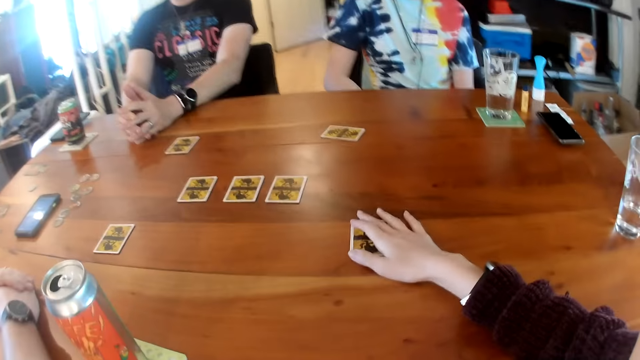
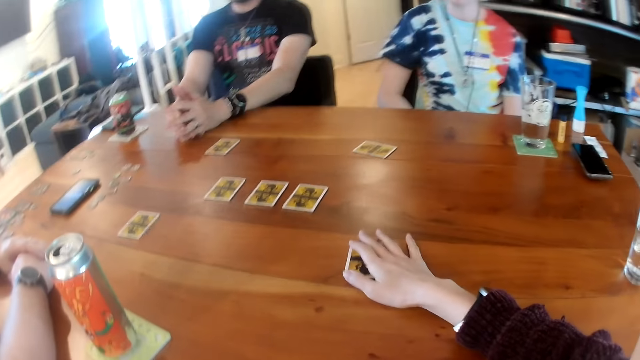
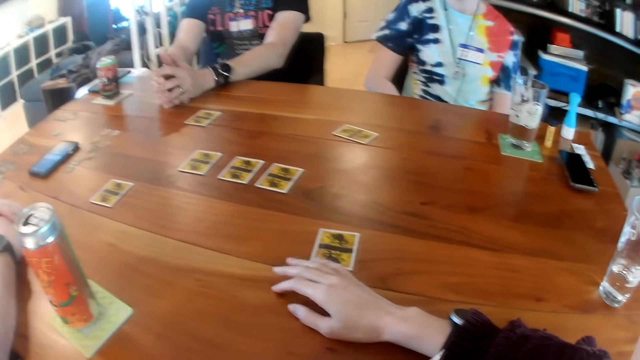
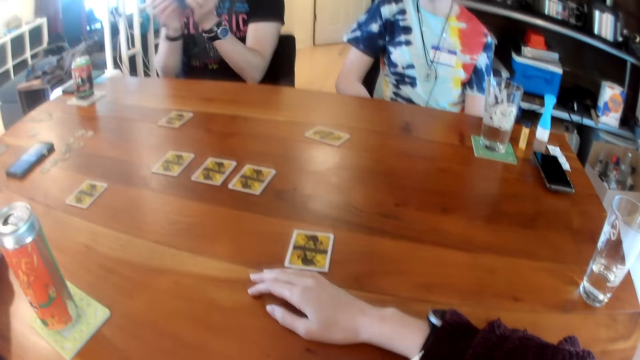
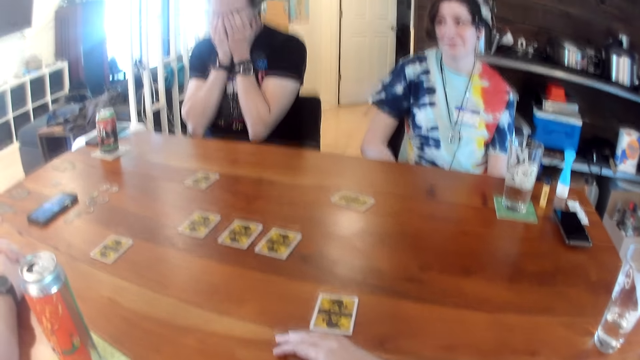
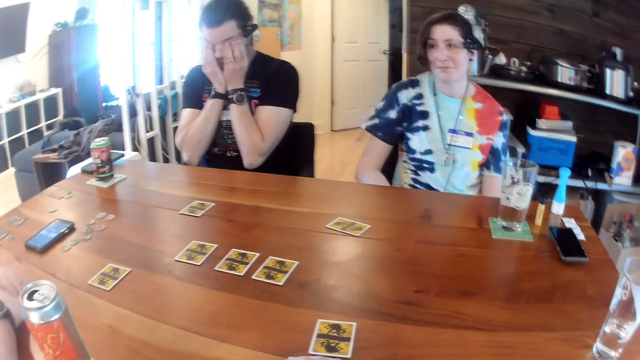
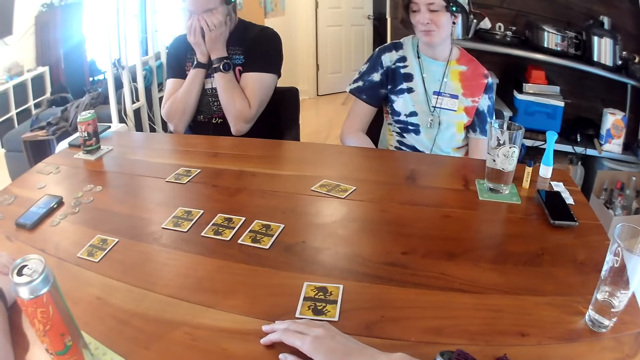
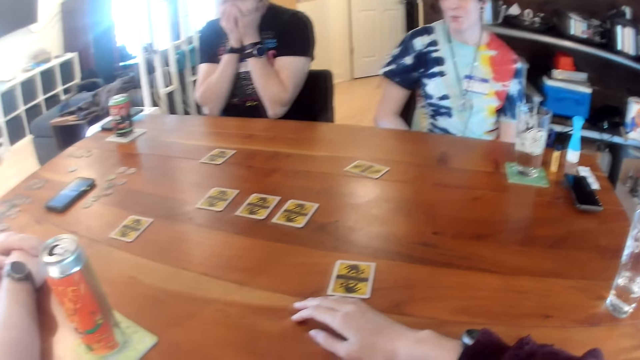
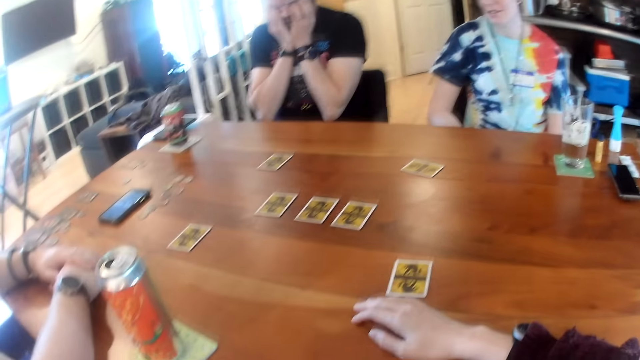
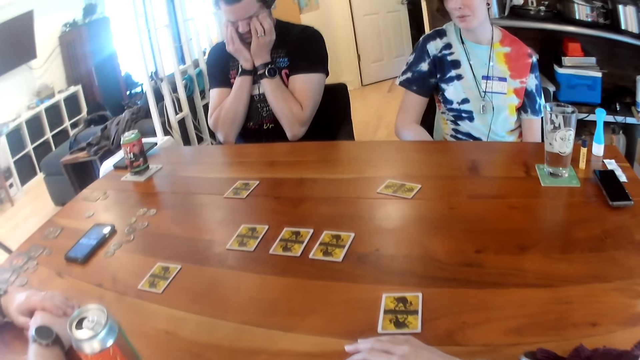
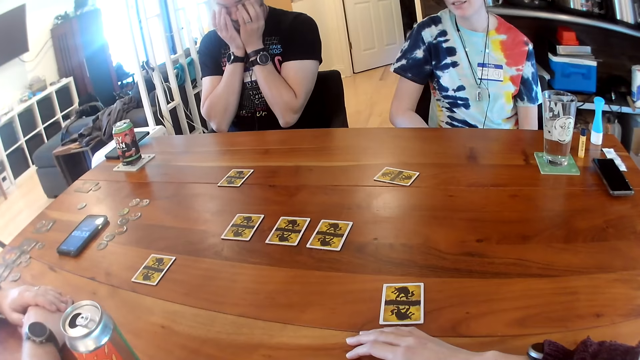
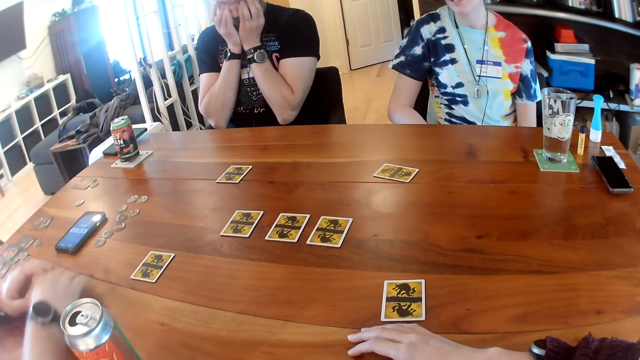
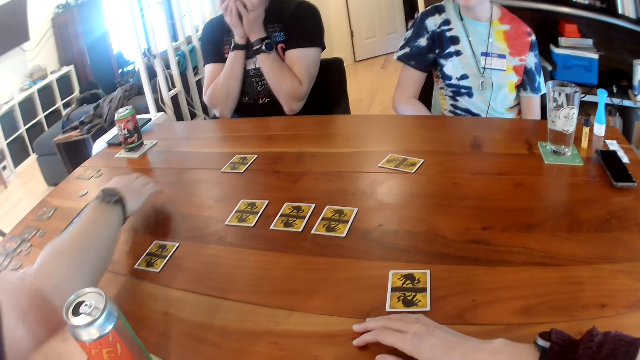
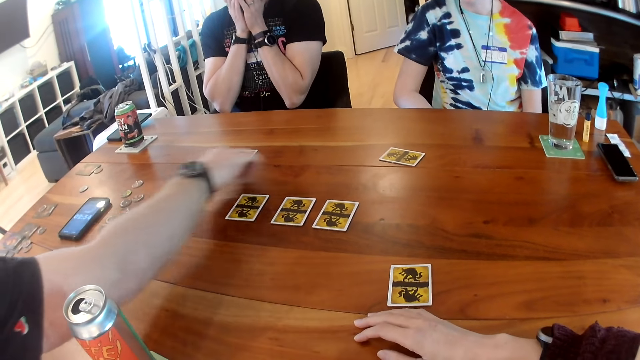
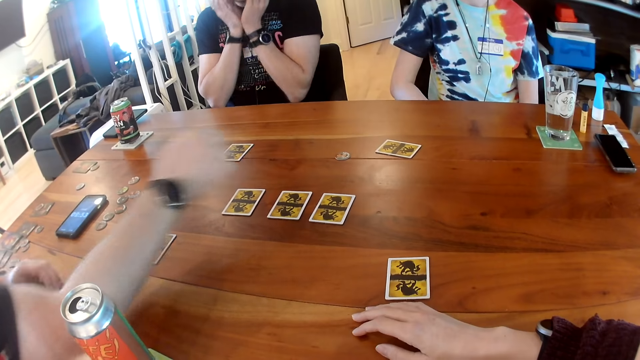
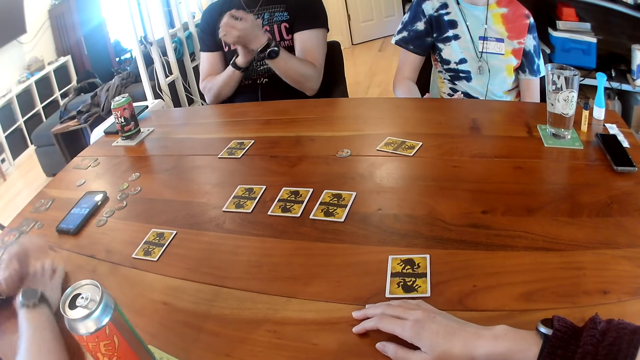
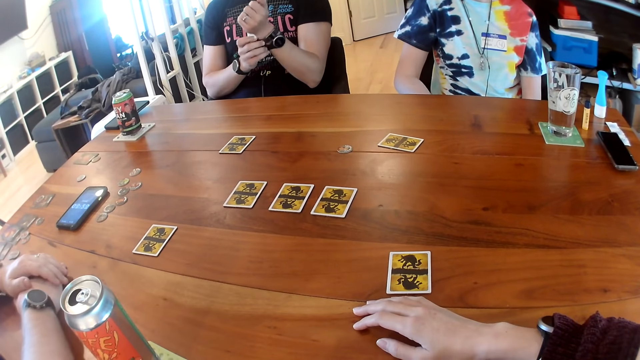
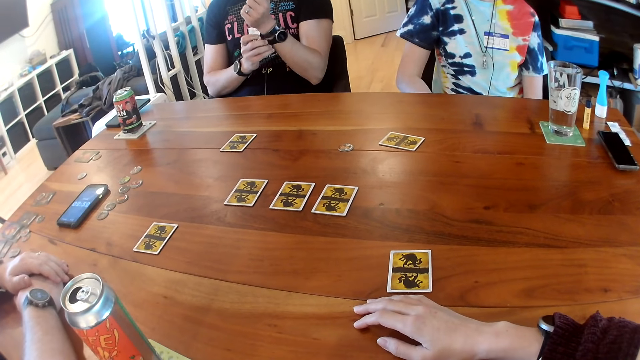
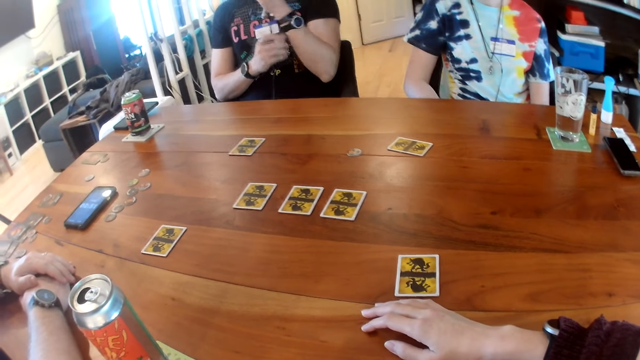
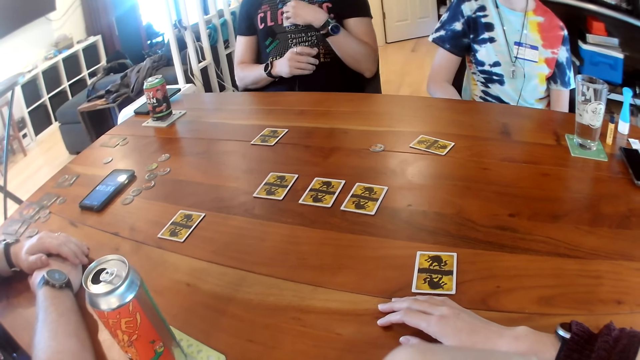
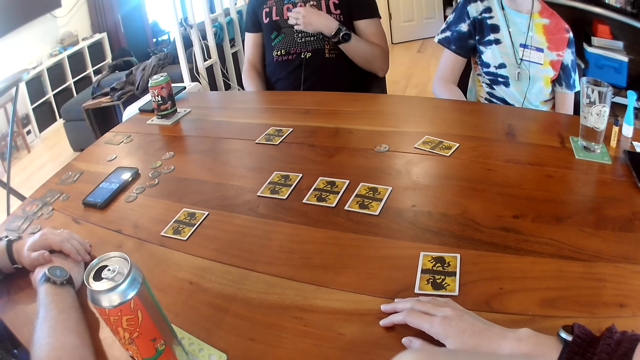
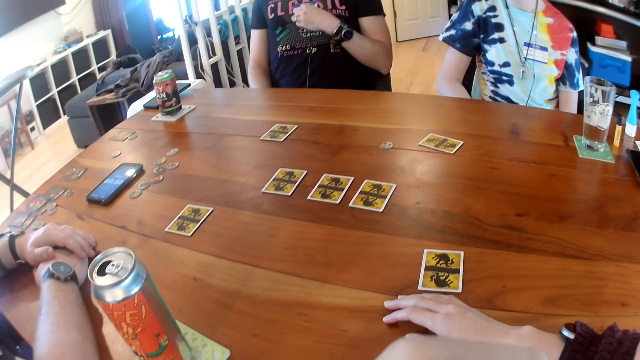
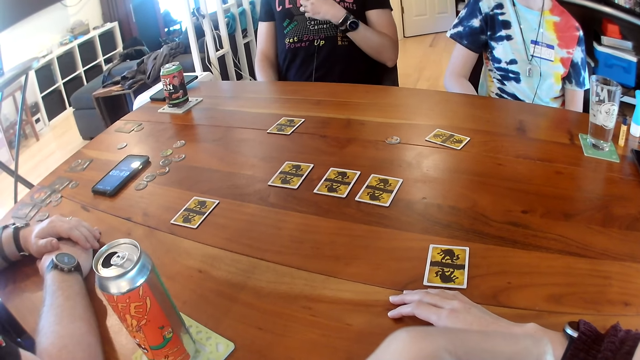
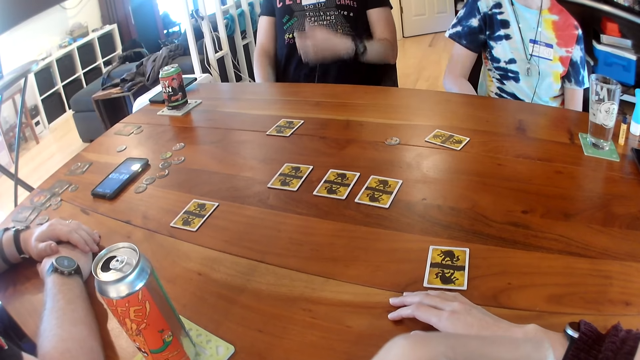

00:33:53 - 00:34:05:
The camera wearer talks with friends. She places her right hand on the table. The man rubs his eyes with both hands. Another man converses with the camera wearer, with the woman and with the first man. The woman interacts with the other man. The other man moves a chip coin on the table with his right hand and places his hands together on the table. The first man adjusts a watch on his left wrist with his right hand and adjusts a microphone wire on his shirt with his left hand.

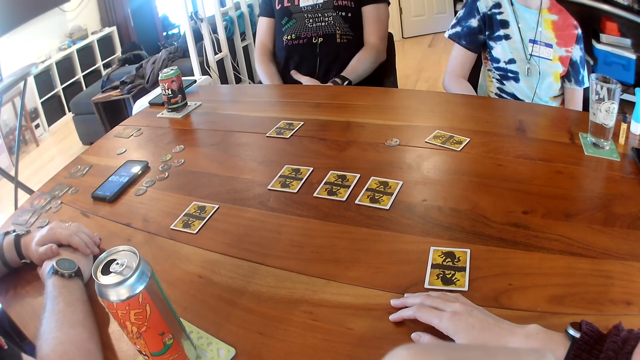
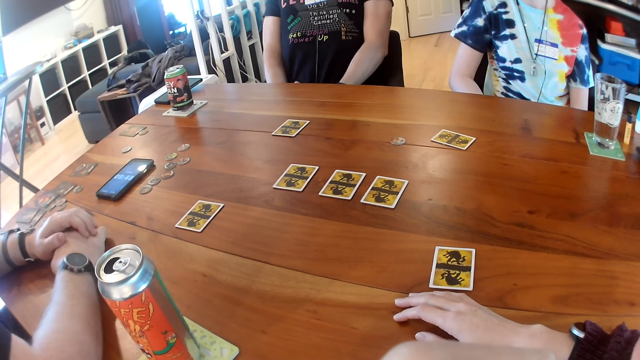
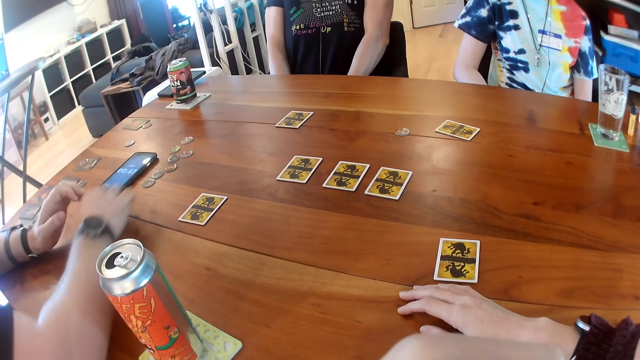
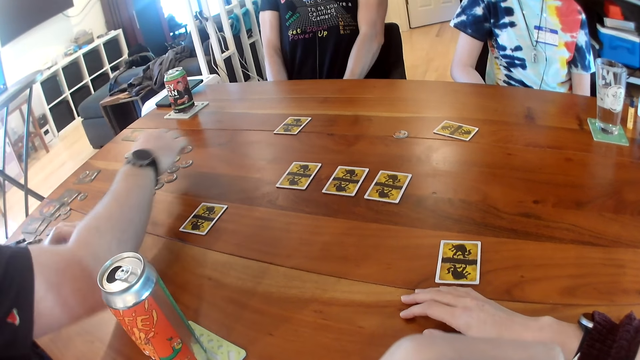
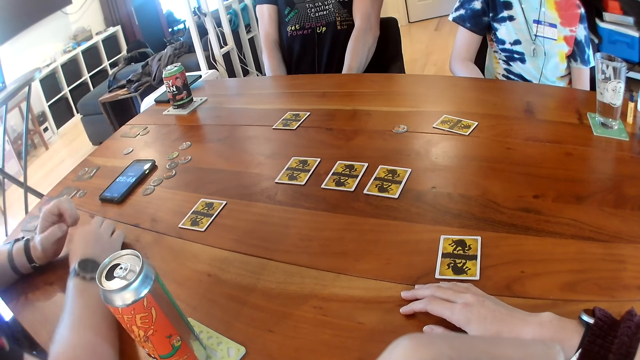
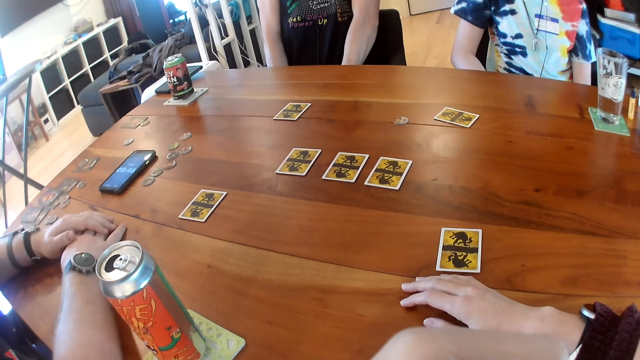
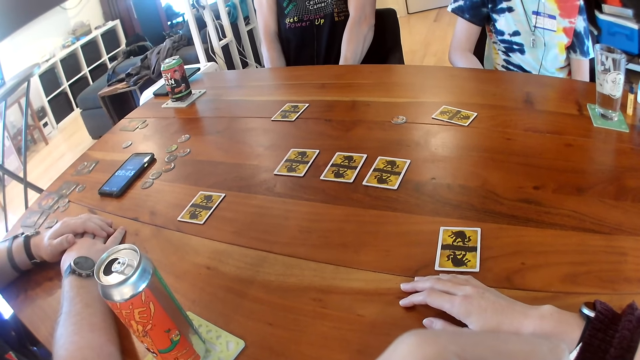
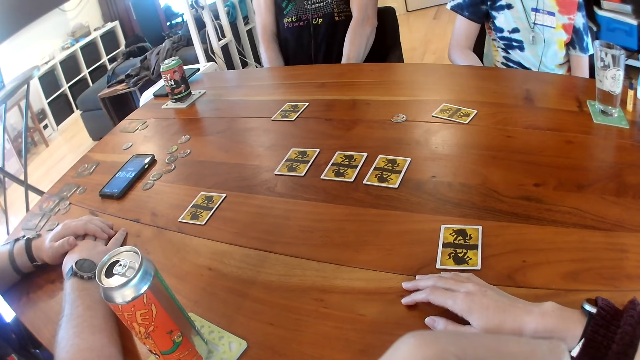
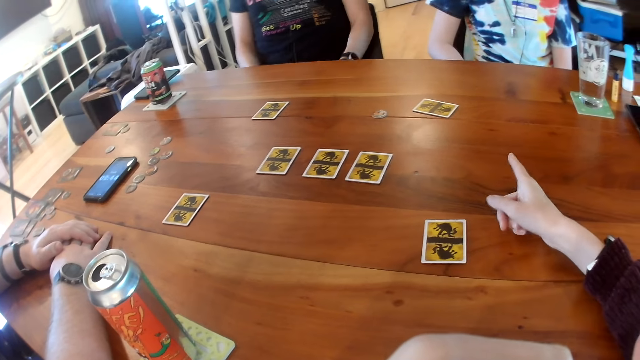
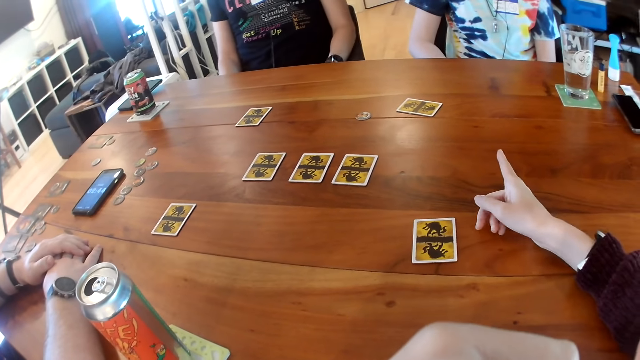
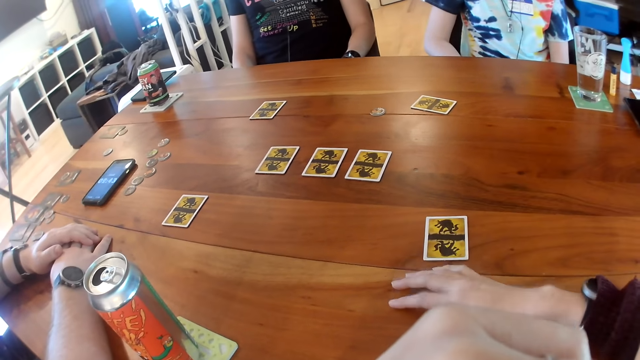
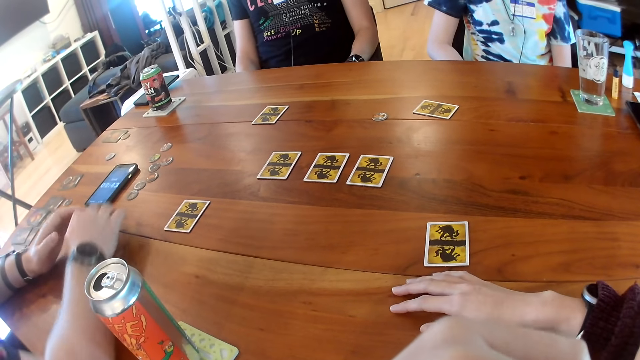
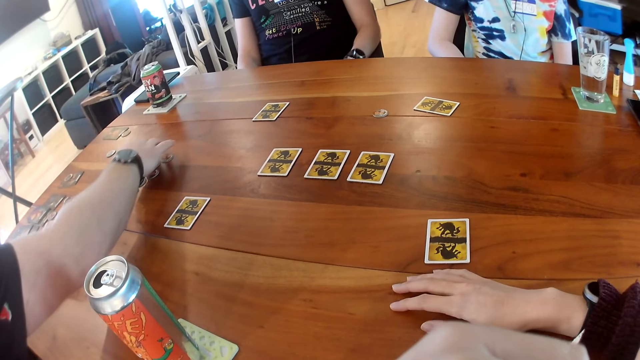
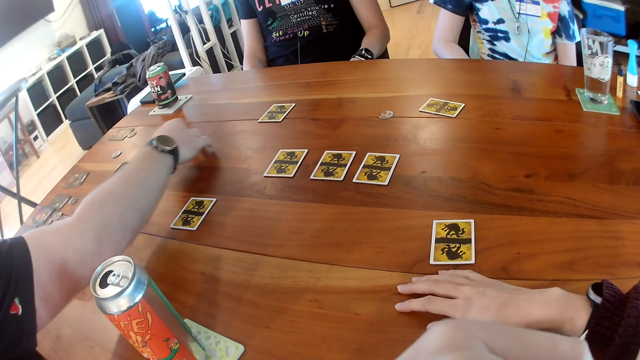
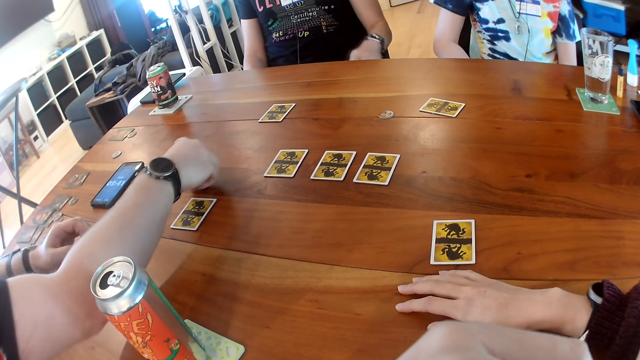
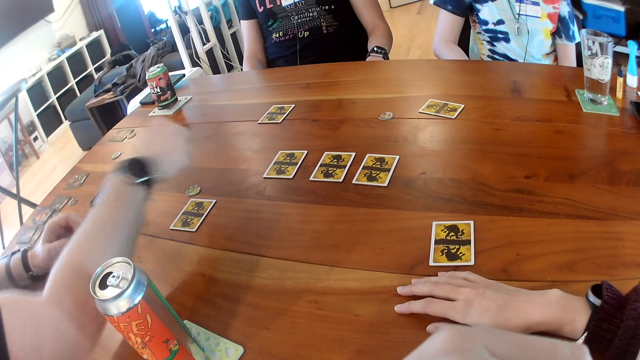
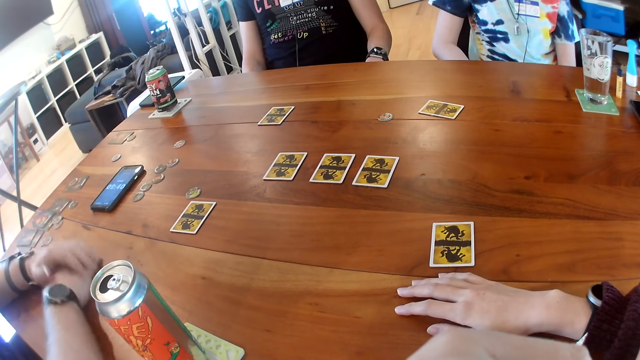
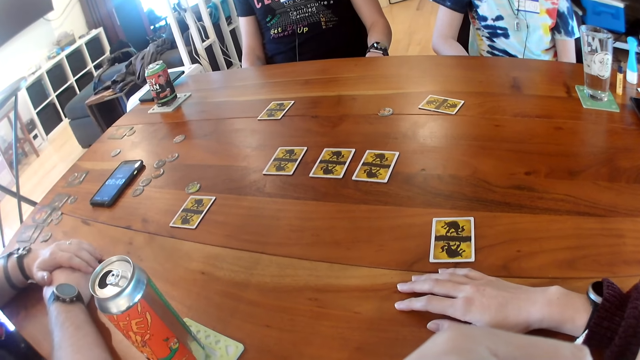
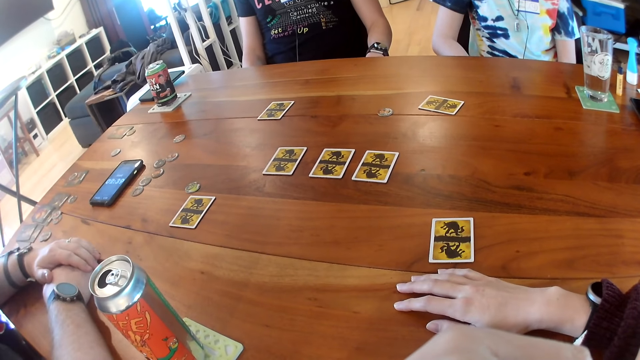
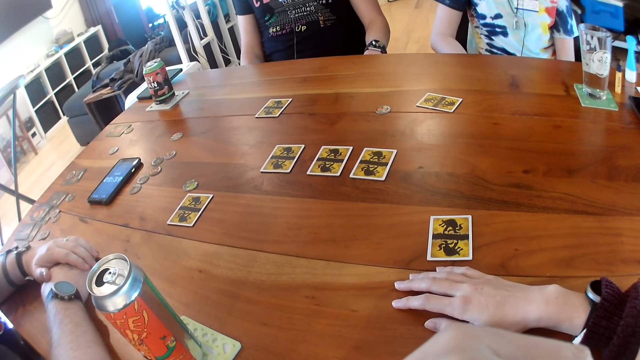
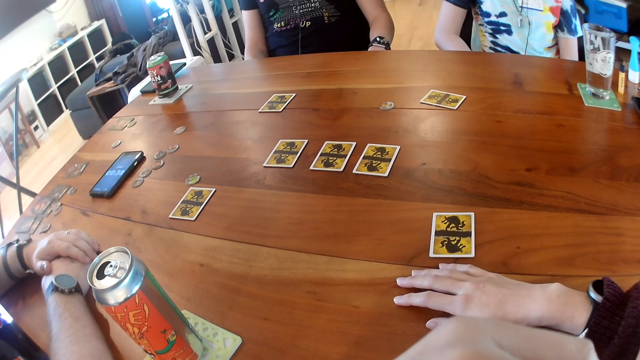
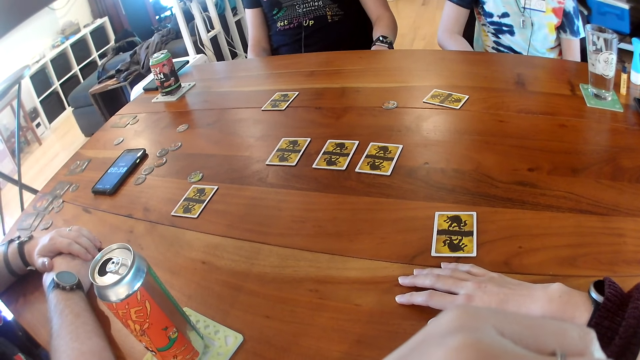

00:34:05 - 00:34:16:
The man places his hands together on his lap. Another man moves a coin on the table with his right hand. The camera wearer converses with the other man, with the woman and with the first man. The other man places his hands together on the table. The camera wearer points at the woman and places her right hand on the table. The woman interacts with the camera wearer. The other man picks a chip coin, moves the coin on the table with his right hand, and places his hands together on the table. The camera wearer points out the cards.
